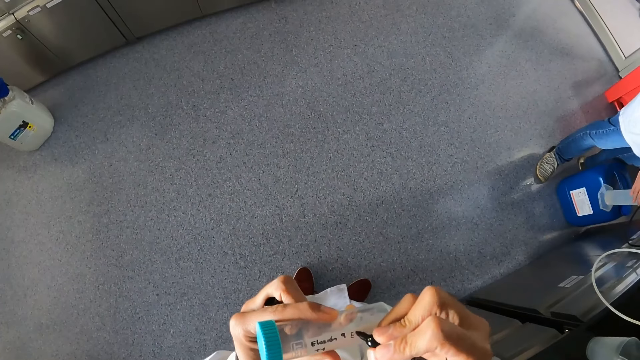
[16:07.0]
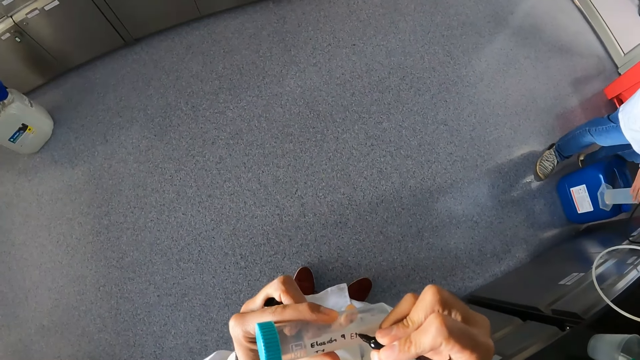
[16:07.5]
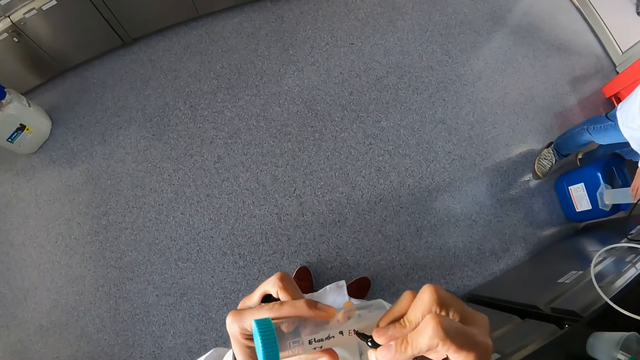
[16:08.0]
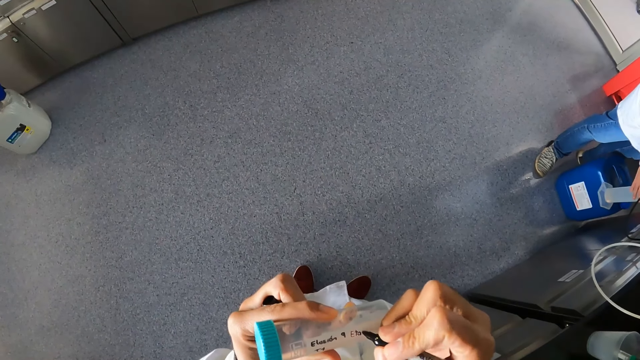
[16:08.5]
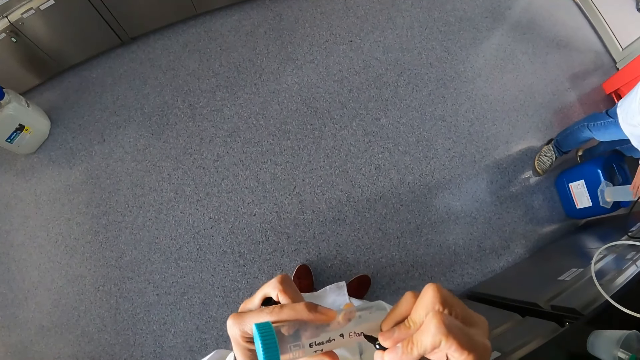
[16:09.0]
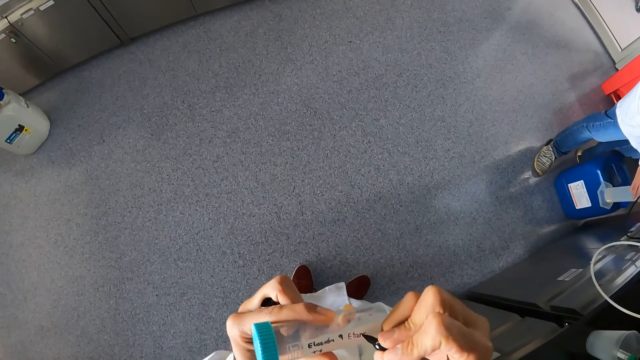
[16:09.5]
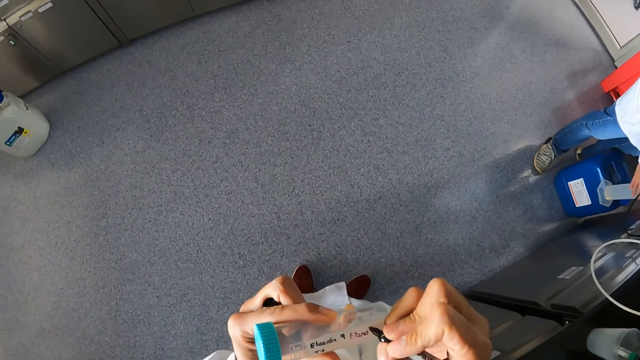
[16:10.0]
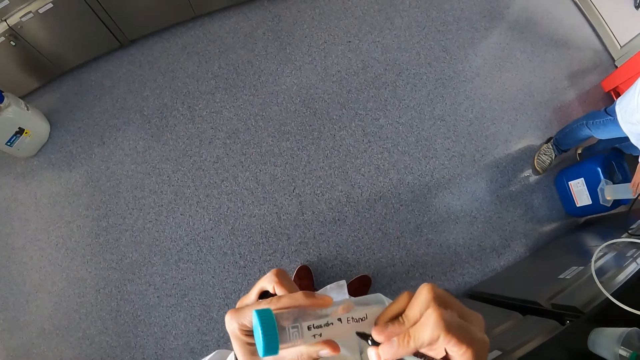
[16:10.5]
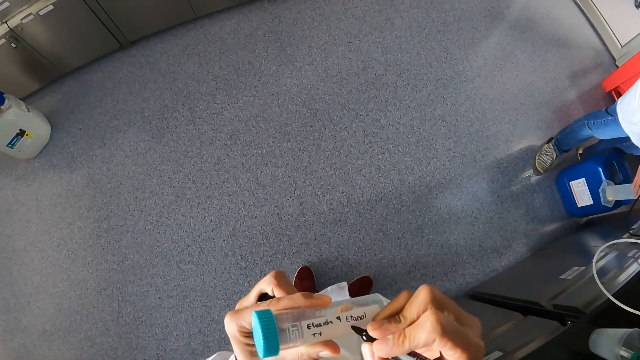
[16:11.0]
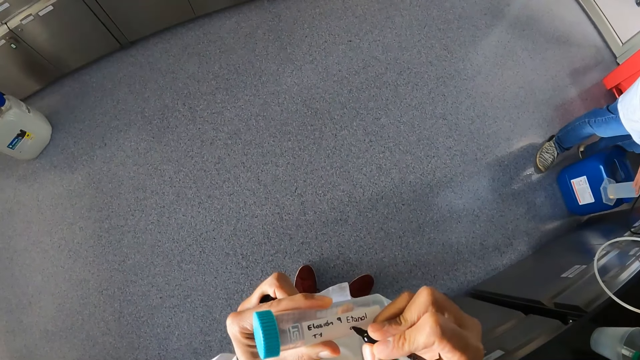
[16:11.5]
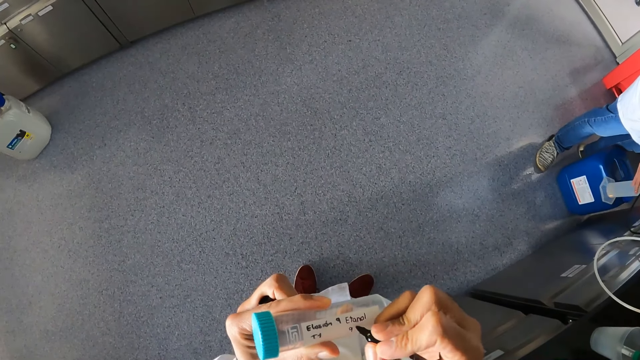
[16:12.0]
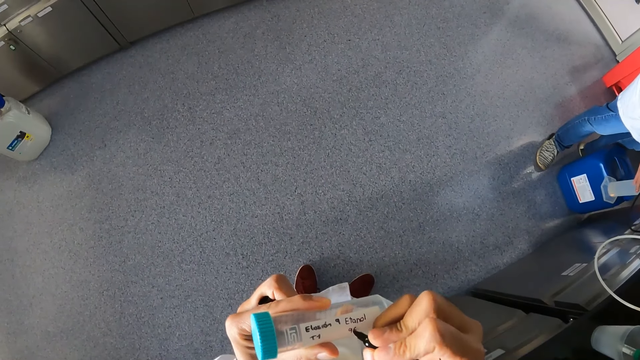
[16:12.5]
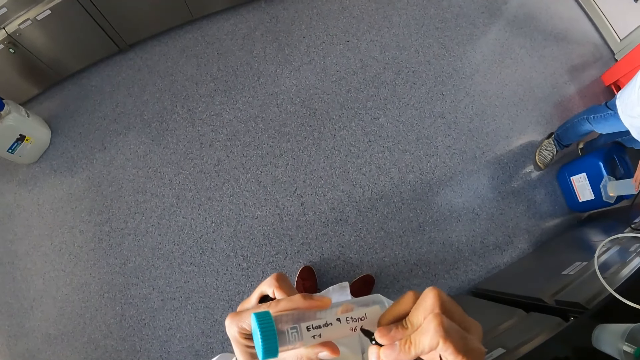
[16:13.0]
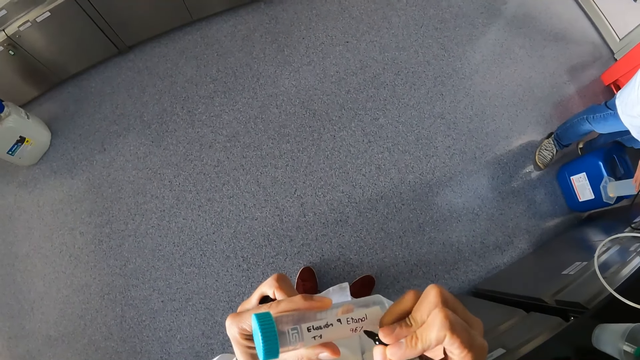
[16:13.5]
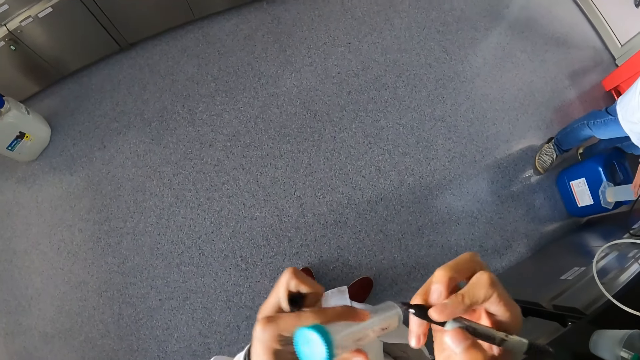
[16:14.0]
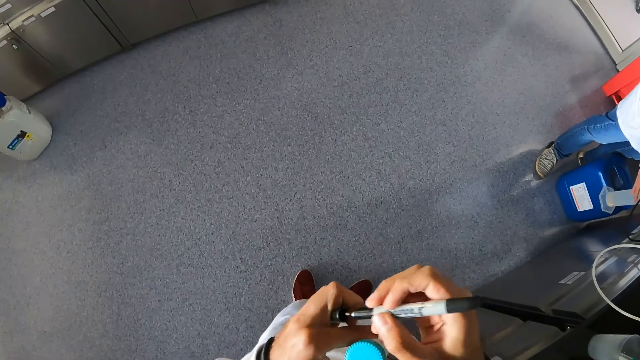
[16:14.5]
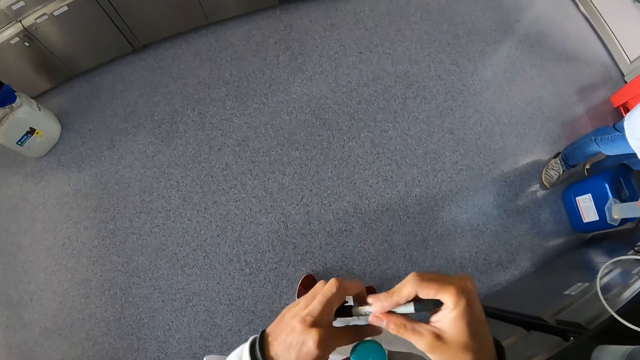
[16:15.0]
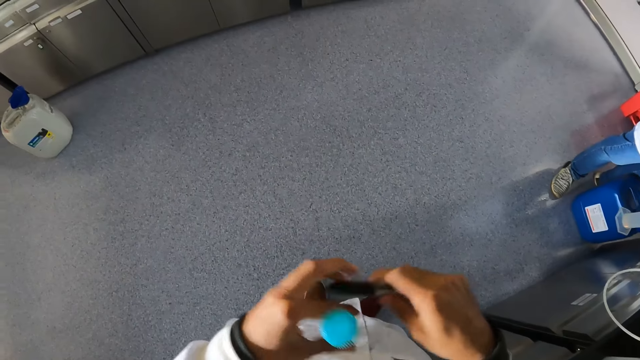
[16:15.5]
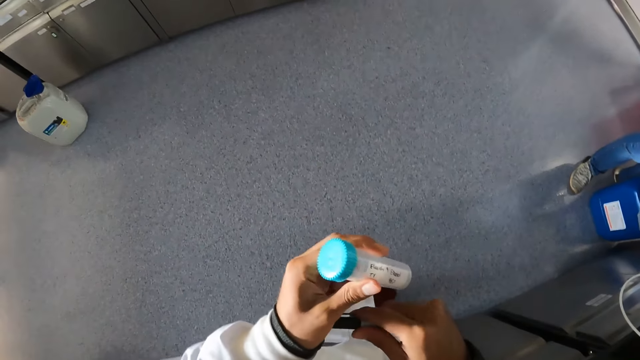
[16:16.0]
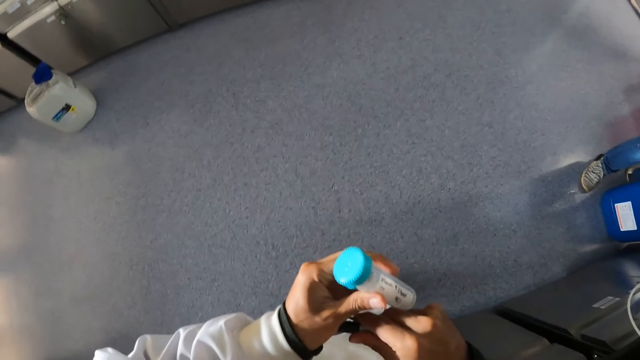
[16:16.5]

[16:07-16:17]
The camera wearer covers the pen with its cover in his left hand.

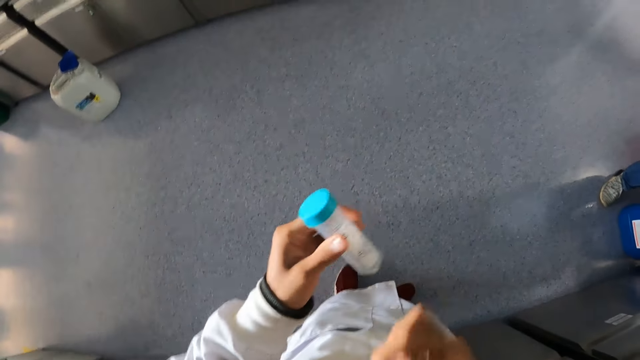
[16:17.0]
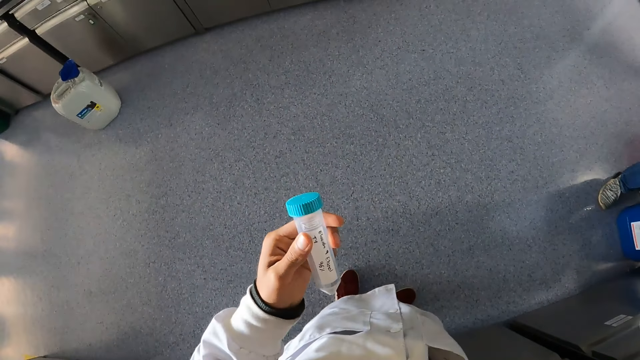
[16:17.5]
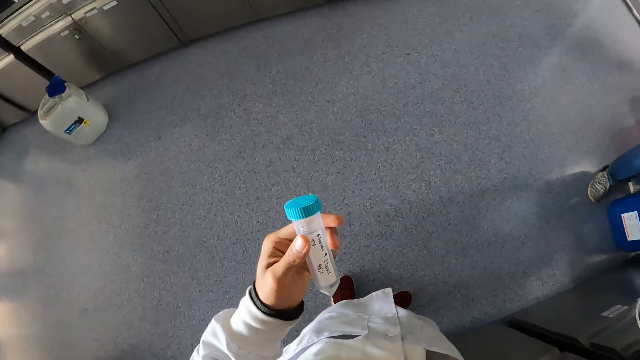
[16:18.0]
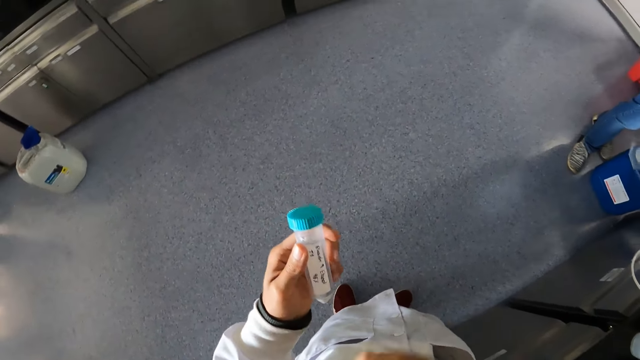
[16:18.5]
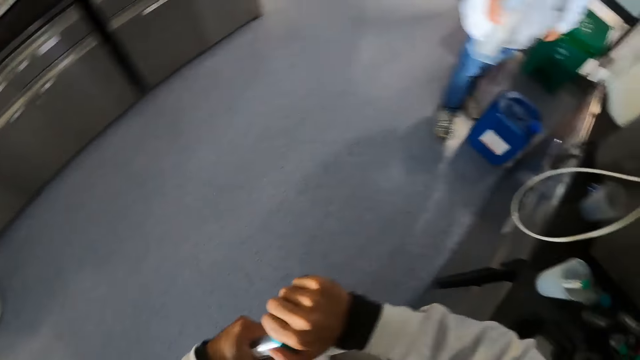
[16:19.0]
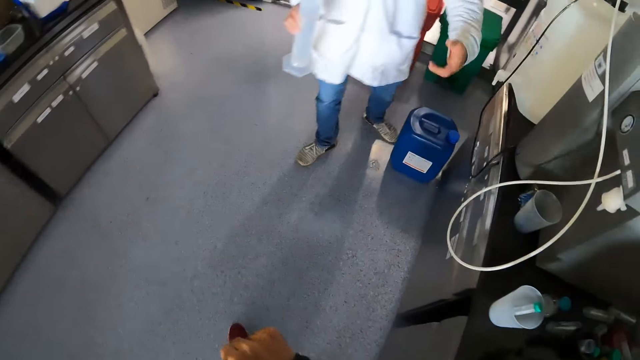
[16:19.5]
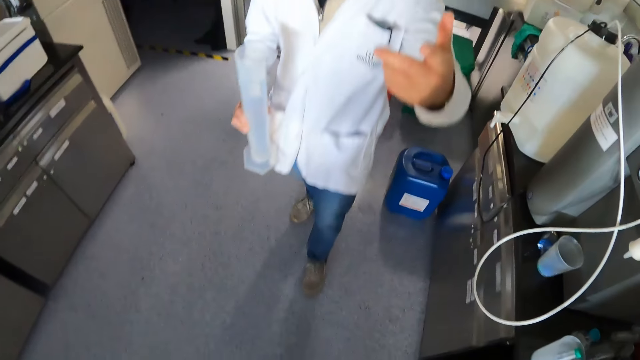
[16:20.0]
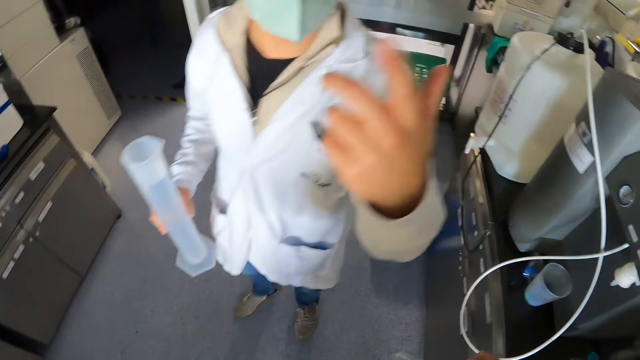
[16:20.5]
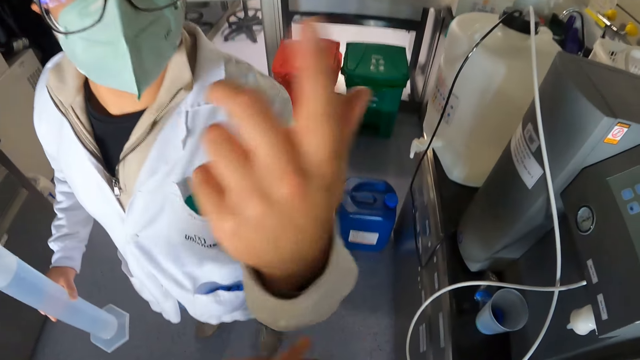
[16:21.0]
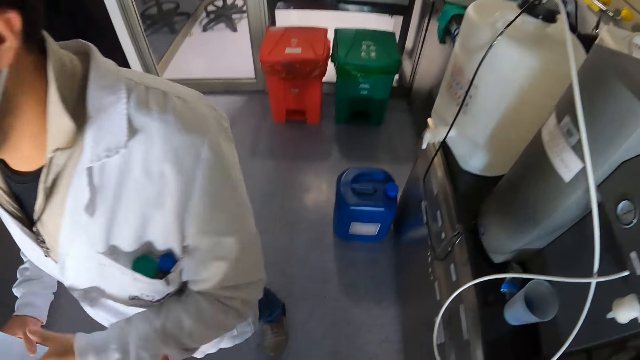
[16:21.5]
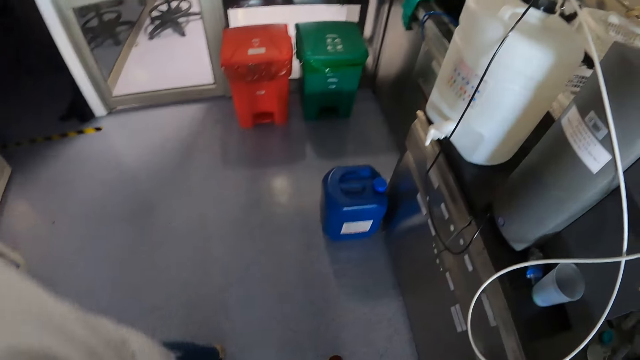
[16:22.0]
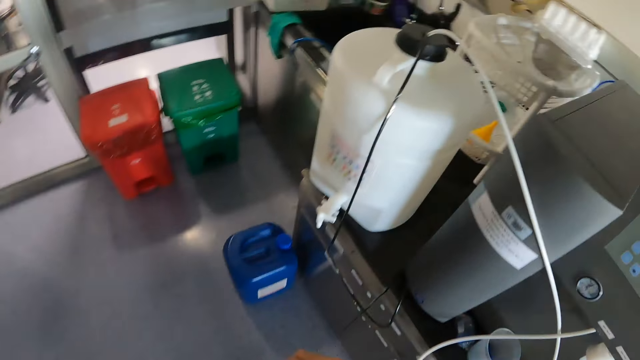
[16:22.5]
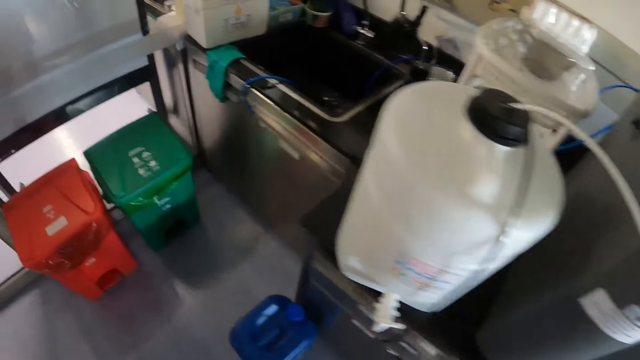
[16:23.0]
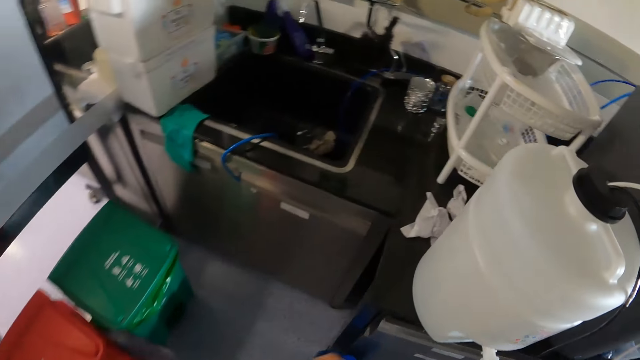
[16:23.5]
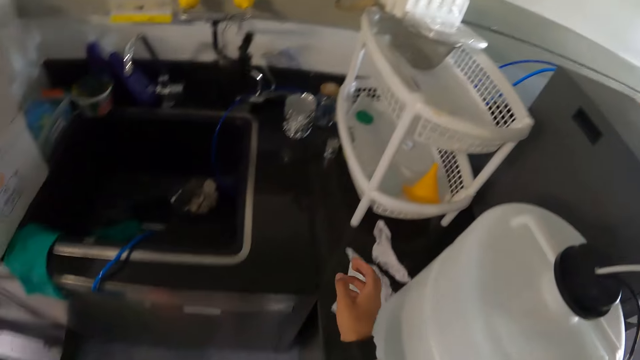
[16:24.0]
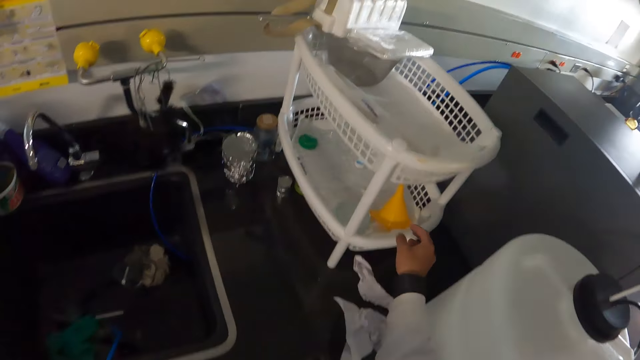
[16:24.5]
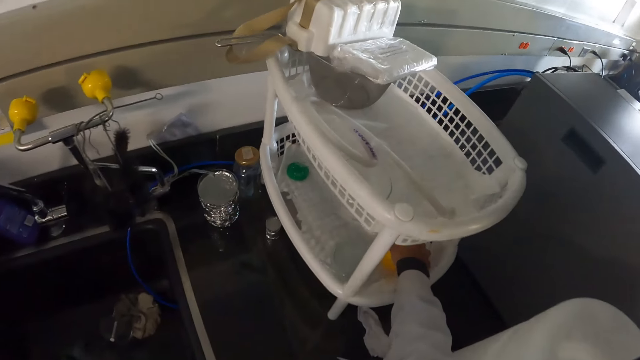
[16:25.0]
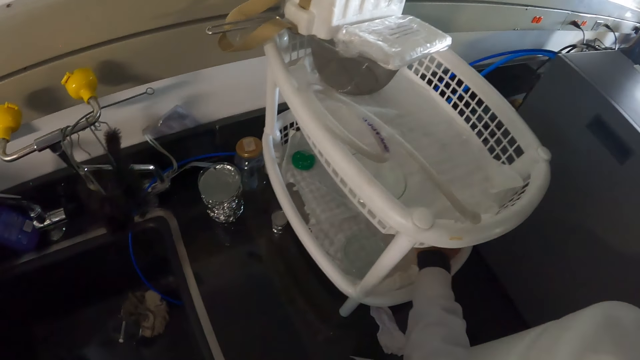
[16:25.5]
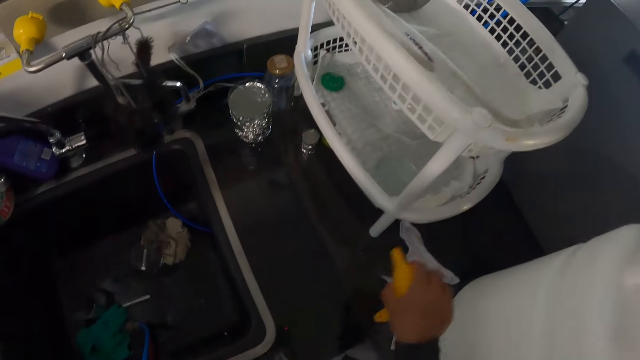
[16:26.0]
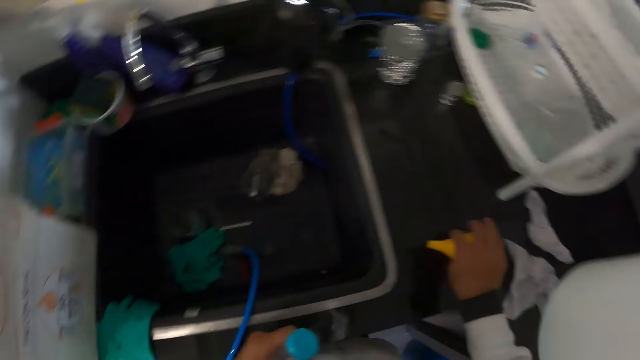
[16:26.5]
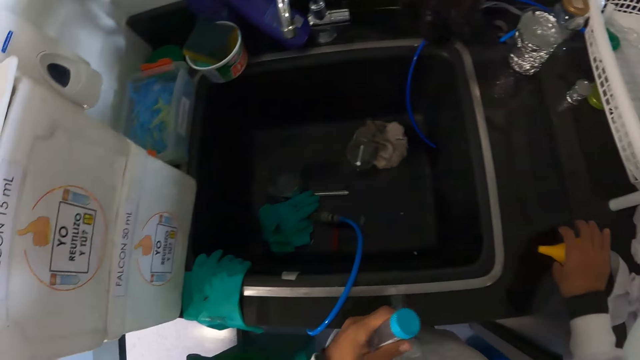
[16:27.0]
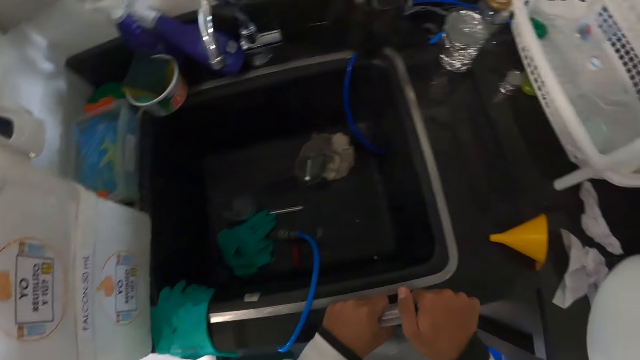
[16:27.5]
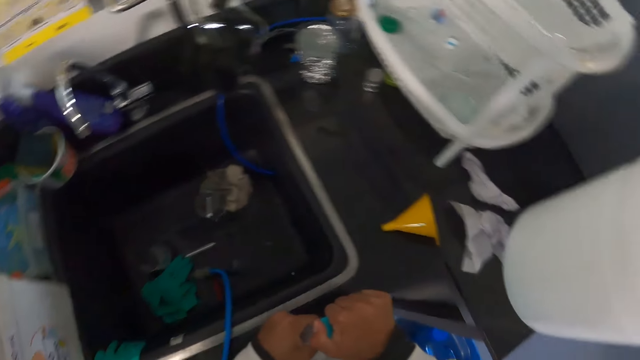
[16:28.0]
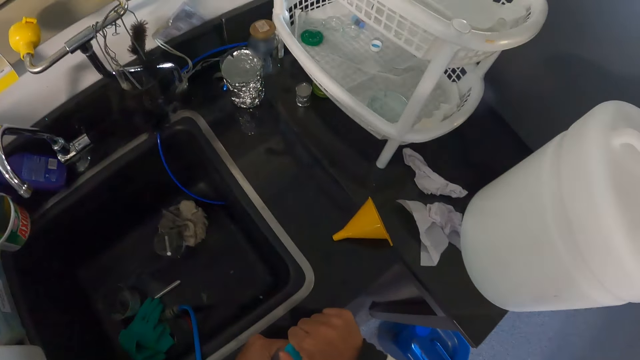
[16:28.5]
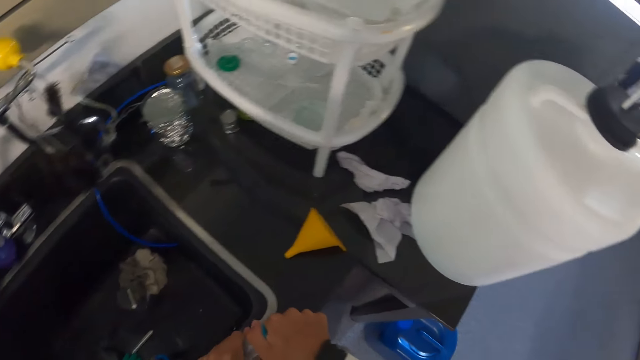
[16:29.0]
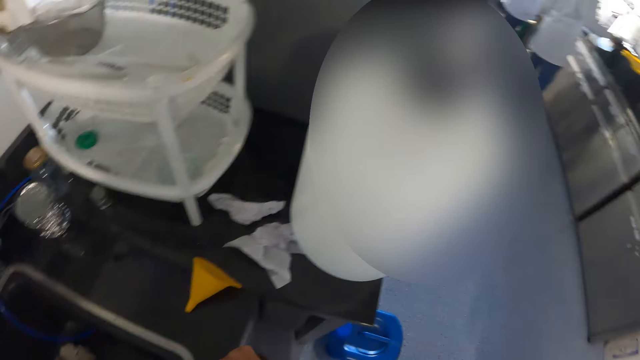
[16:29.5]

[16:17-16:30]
The camera wearer puts the pen in his right hand inside his pocket. He removes the lid from the test tube with his right hand. A man moves his hand. The camera wearer touches the man with his left hand. He walks around. He picks up a funnel from a rack on the countertop with his right hand. He drops the funnel in his right hand on the countertop. He removes the lid from the test tube with his right hand.
